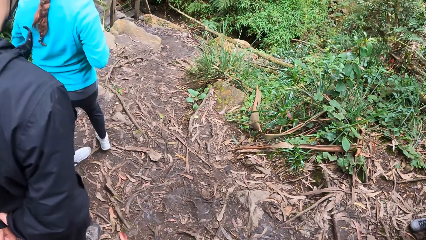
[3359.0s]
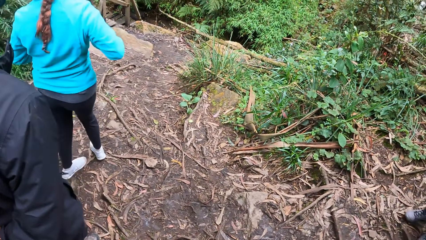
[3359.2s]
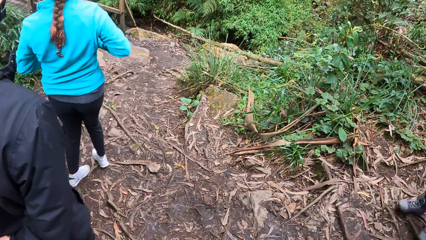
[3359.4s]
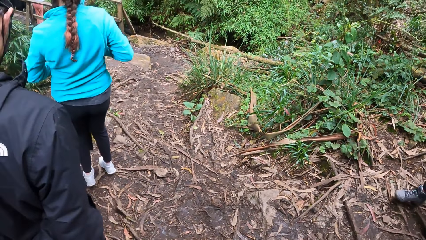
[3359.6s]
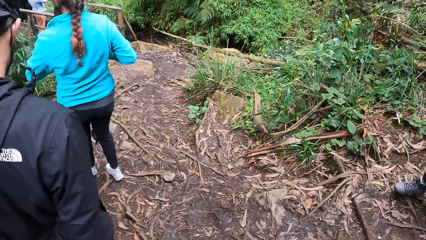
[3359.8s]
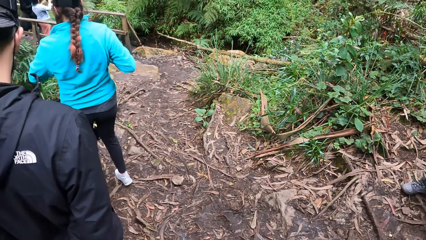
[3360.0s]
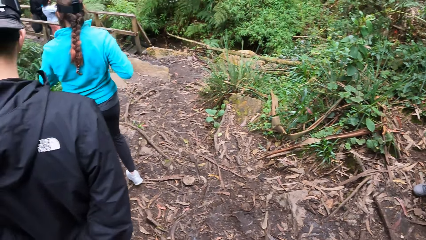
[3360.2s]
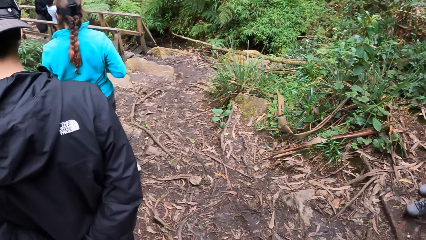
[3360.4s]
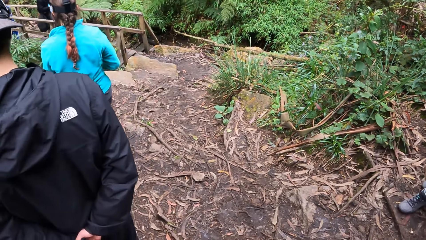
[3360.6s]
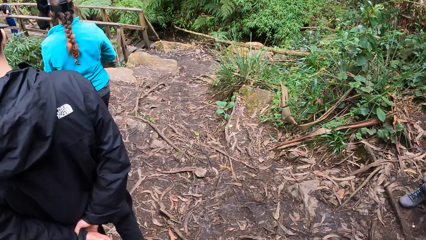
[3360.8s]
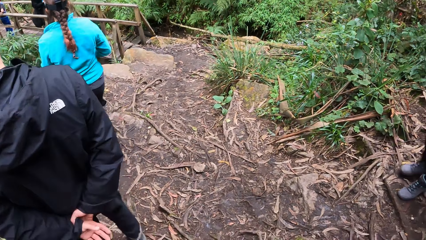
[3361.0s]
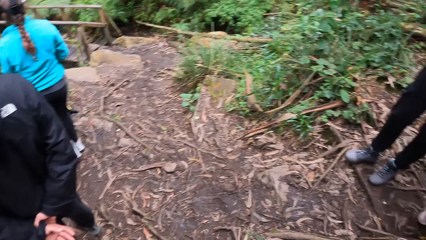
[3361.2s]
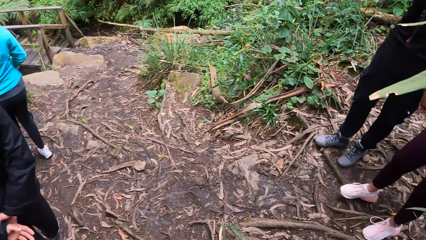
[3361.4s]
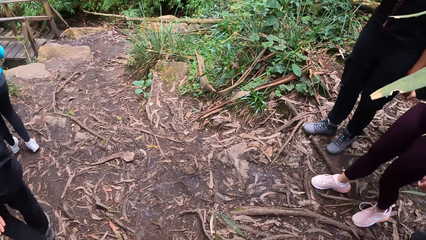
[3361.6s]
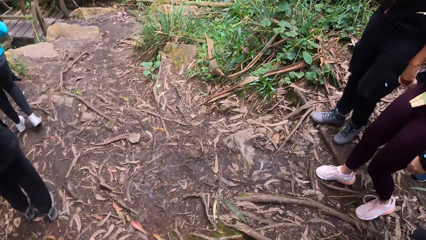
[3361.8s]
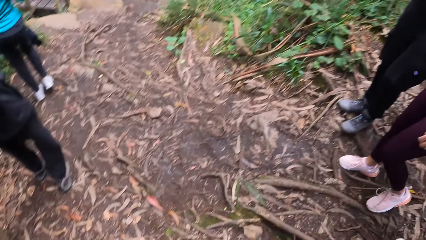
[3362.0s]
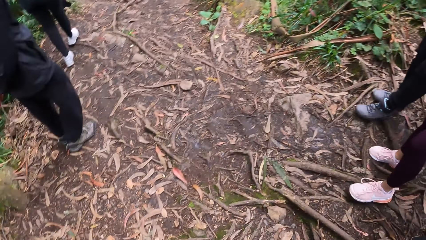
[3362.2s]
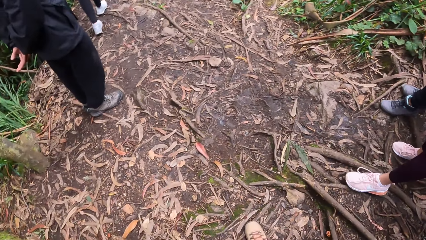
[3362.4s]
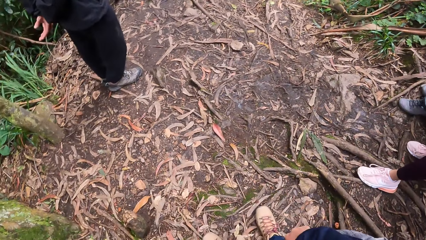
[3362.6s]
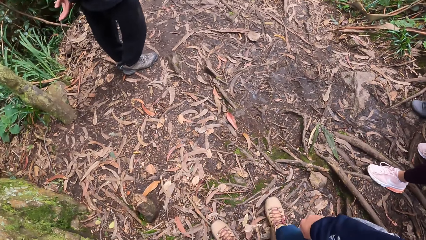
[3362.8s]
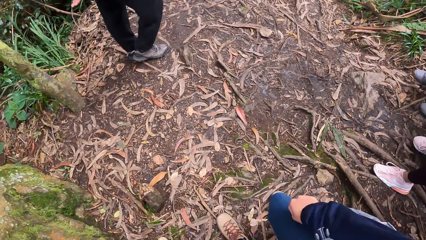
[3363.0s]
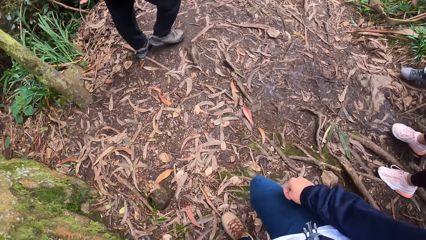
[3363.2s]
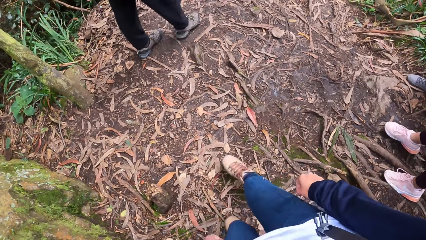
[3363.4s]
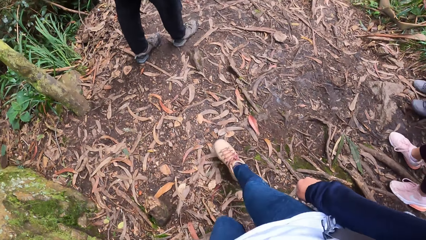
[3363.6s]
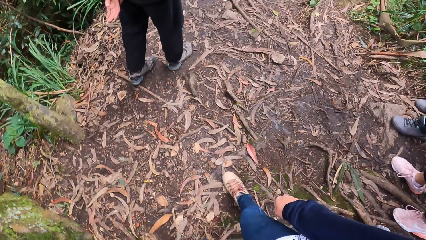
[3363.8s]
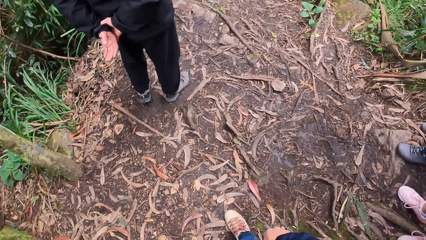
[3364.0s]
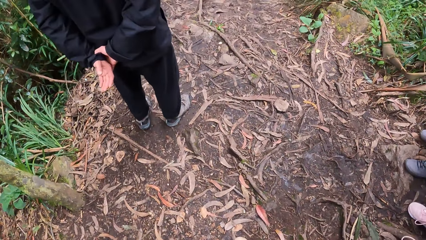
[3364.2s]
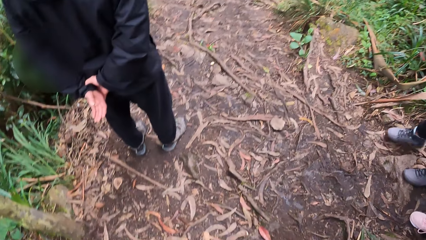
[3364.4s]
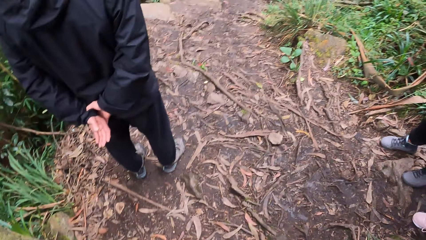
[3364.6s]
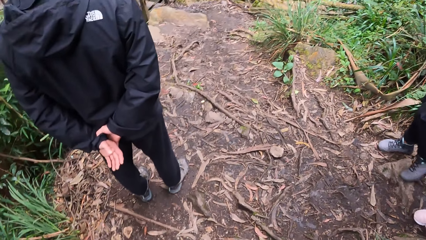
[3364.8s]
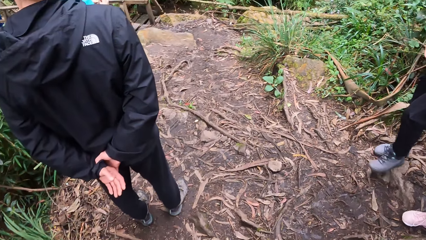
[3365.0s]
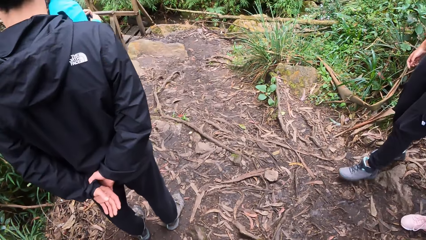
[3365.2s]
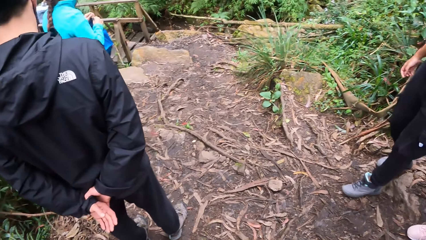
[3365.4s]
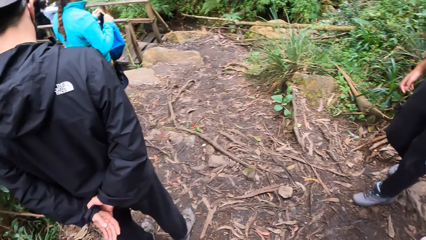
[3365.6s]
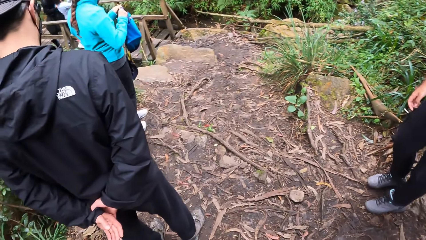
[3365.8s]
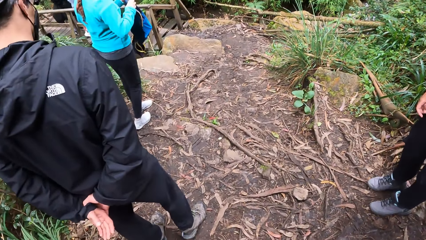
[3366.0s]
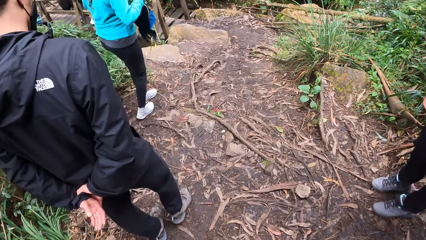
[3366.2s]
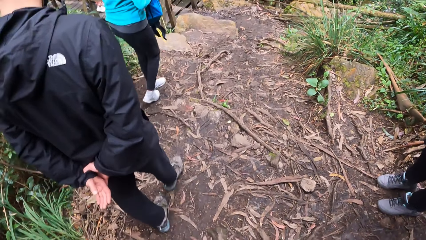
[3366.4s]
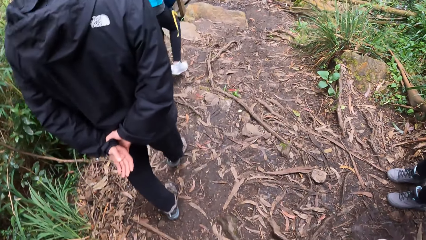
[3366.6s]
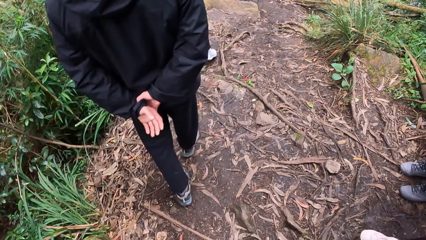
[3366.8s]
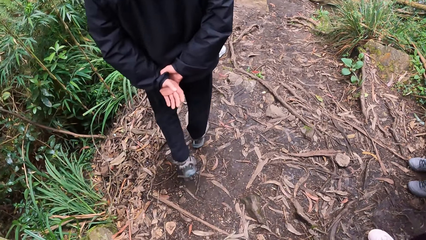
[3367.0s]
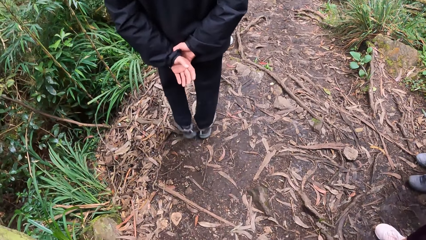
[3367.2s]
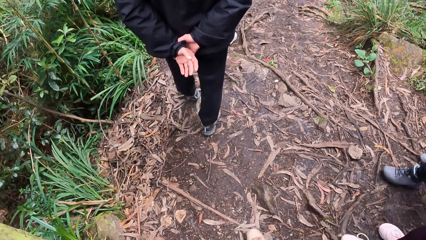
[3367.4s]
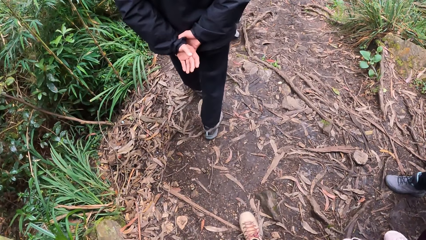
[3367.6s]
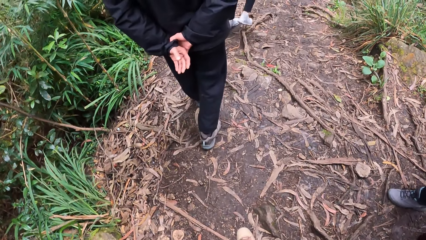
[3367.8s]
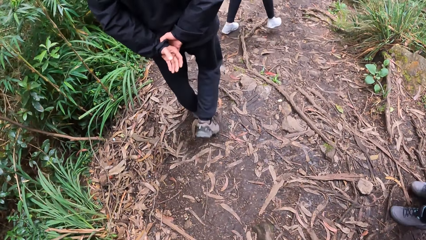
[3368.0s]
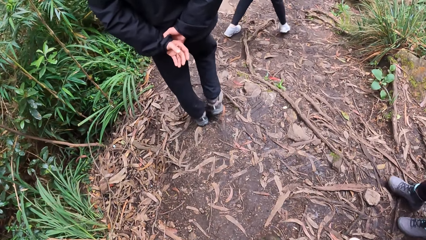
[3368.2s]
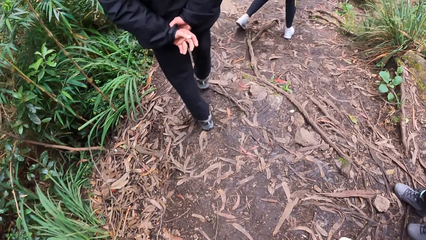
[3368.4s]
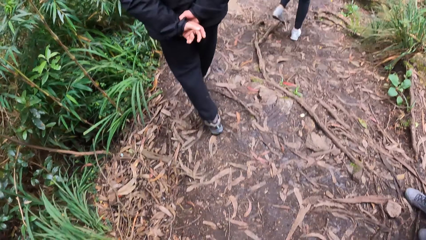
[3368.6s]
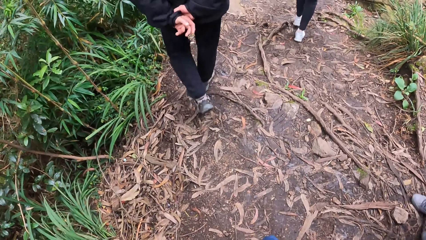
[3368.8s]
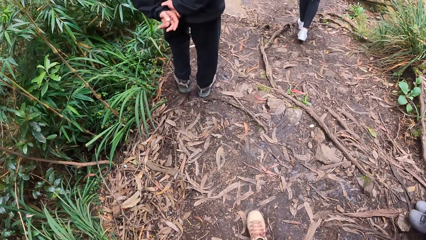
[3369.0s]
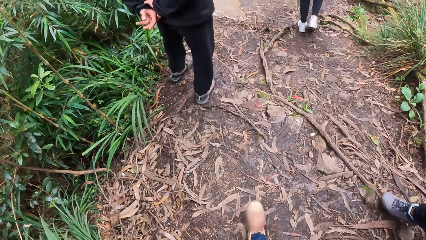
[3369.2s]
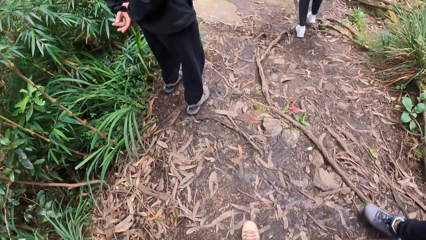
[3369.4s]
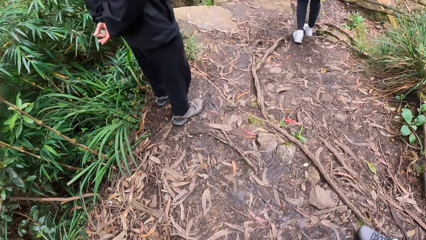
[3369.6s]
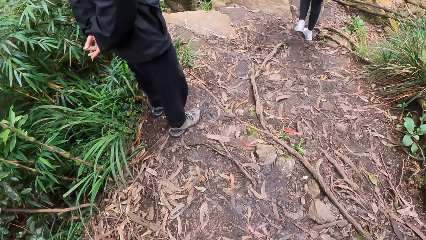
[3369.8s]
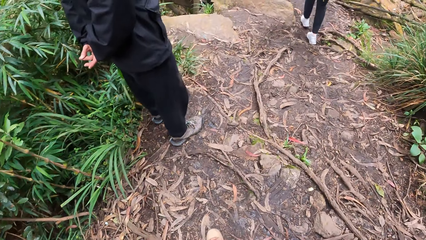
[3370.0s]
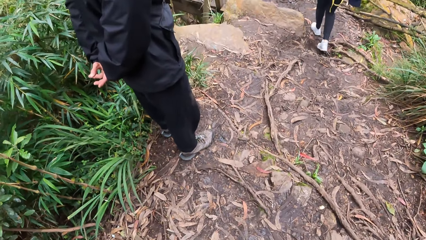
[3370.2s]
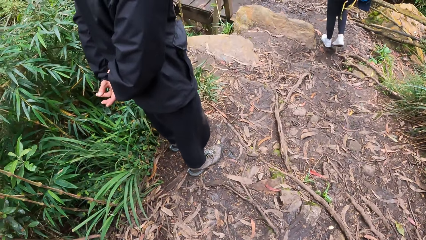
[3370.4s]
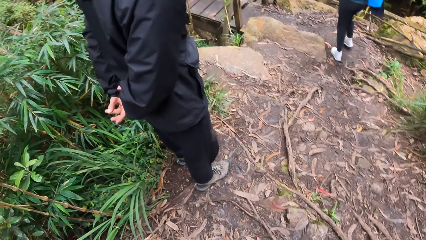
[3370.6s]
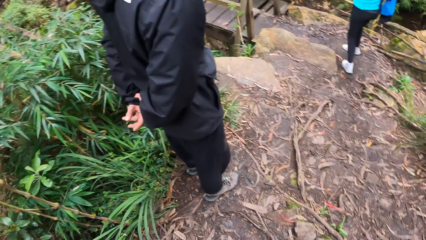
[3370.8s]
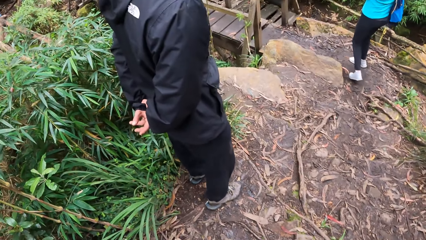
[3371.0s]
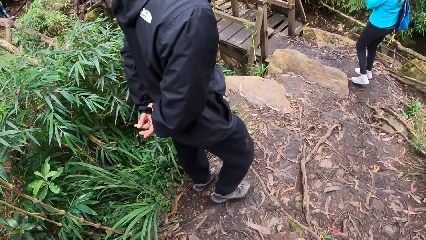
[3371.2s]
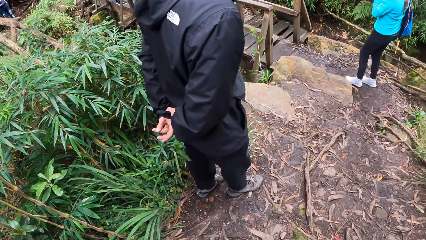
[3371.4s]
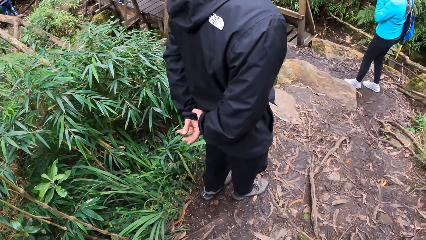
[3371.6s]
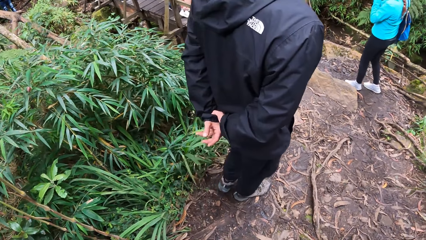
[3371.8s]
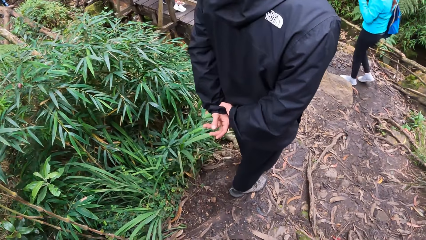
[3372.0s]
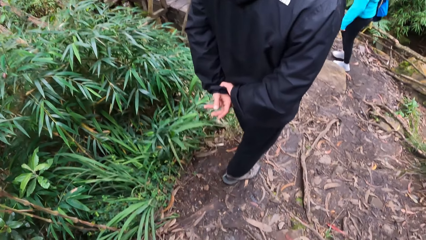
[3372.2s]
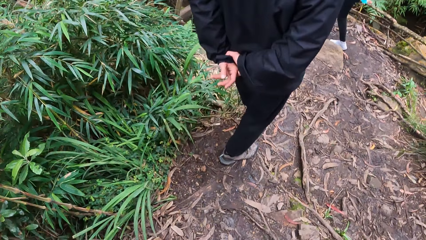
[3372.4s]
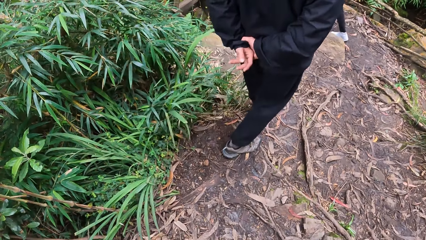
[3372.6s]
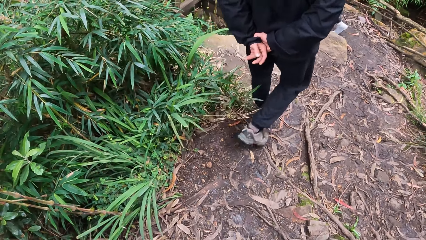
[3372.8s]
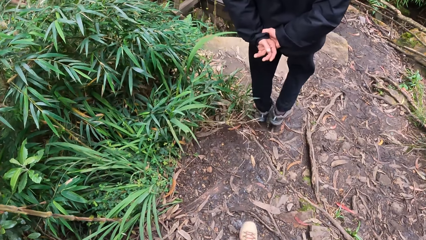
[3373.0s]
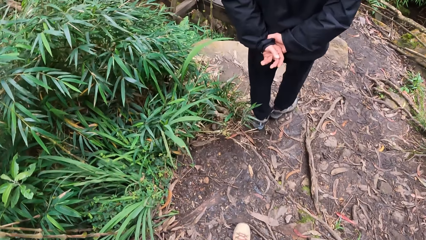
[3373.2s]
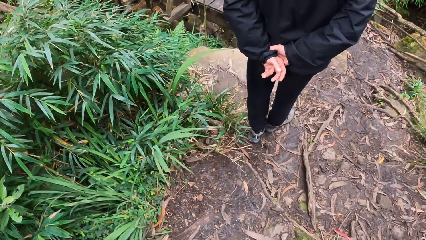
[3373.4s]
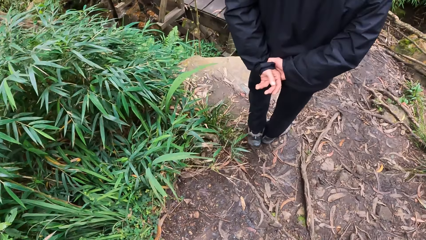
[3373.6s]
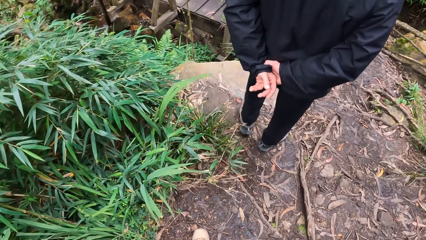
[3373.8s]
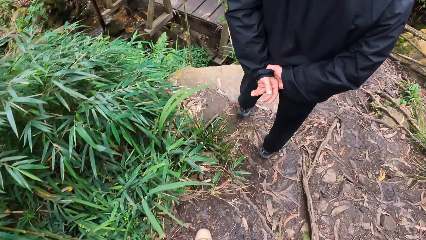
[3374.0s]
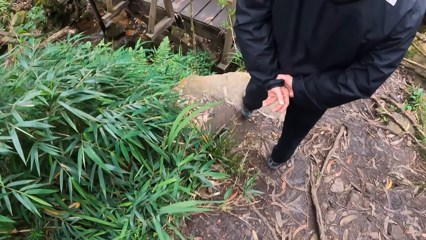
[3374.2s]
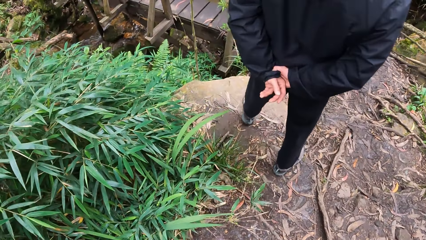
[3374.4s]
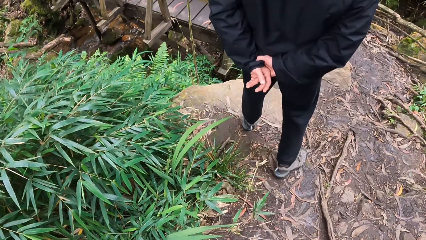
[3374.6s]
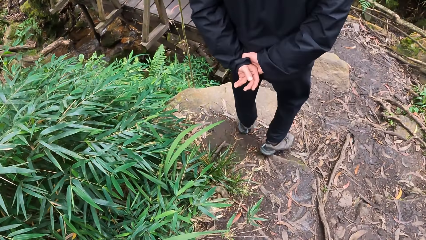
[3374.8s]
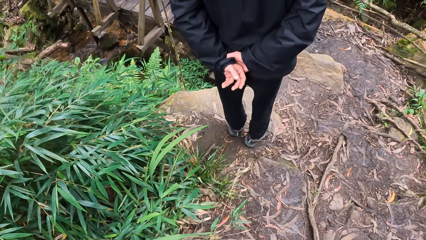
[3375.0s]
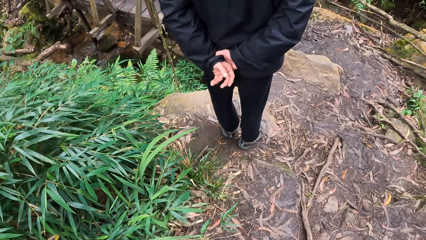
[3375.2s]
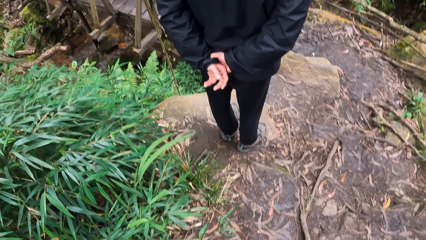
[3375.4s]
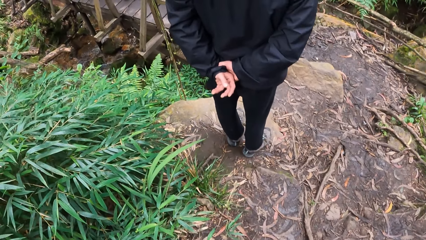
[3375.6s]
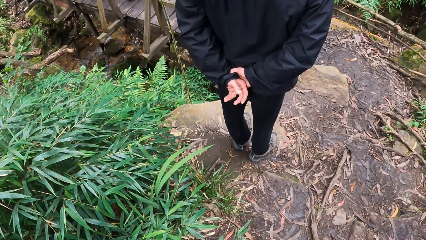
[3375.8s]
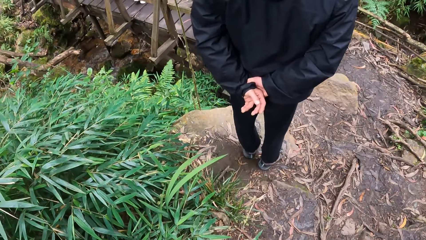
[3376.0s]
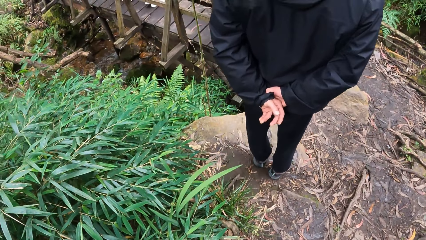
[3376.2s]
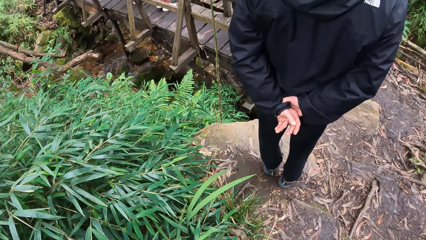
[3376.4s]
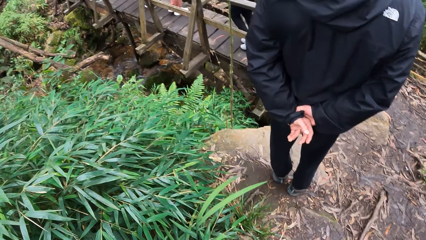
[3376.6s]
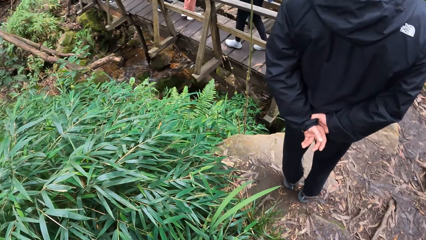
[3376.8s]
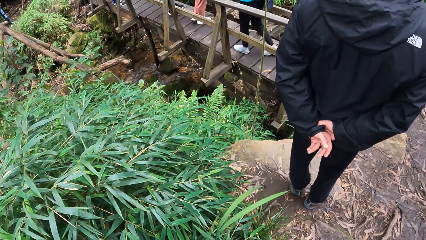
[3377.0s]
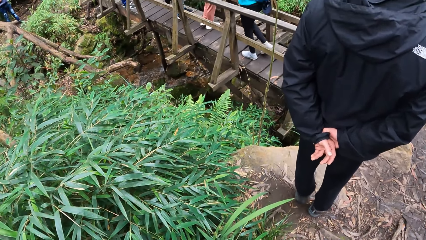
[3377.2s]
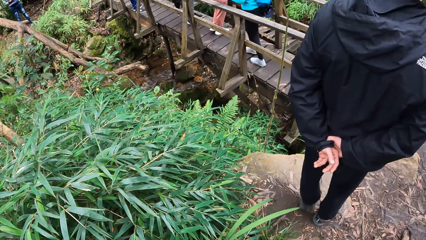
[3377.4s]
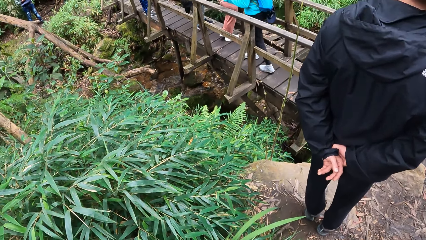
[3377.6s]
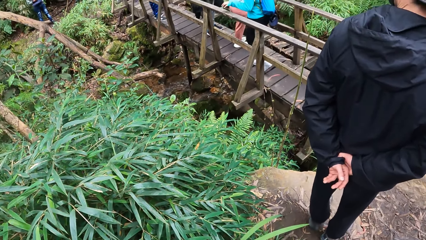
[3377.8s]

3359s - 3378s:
The camera wearer walks around the forest. They stare at a man.
